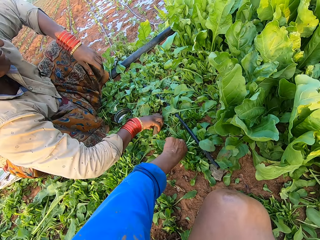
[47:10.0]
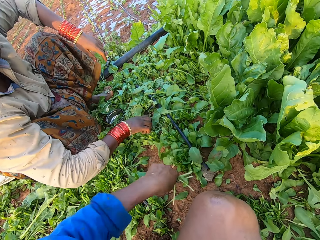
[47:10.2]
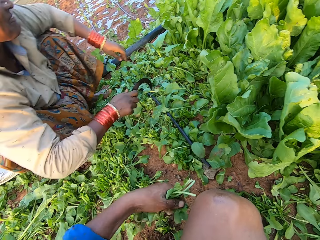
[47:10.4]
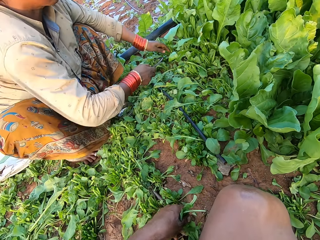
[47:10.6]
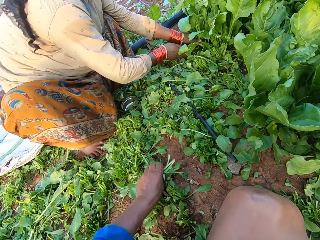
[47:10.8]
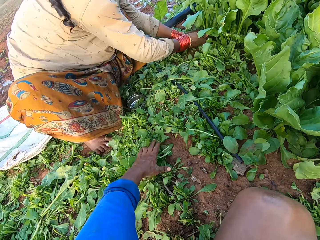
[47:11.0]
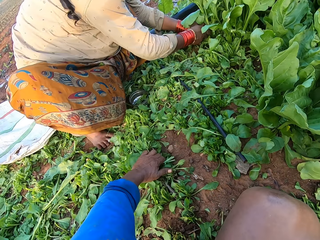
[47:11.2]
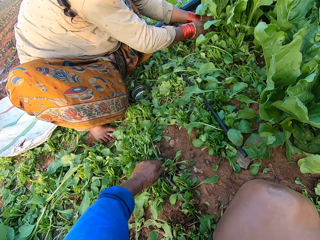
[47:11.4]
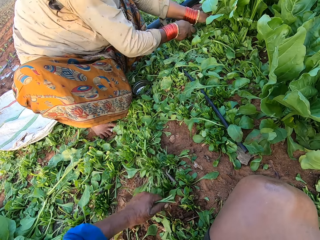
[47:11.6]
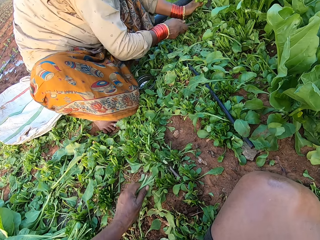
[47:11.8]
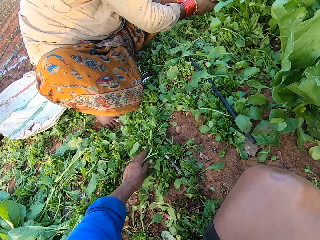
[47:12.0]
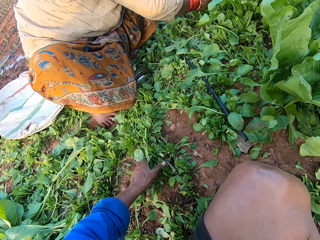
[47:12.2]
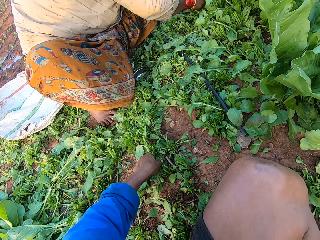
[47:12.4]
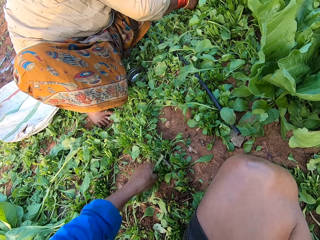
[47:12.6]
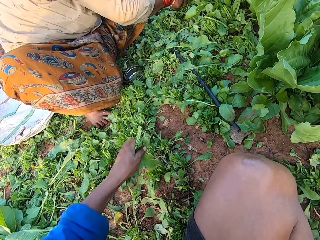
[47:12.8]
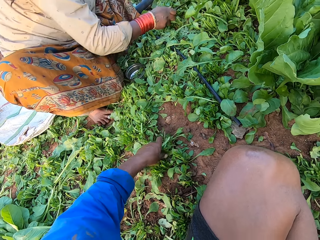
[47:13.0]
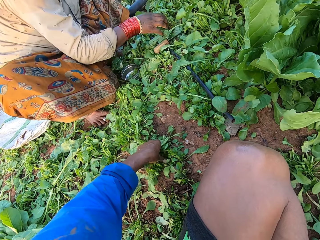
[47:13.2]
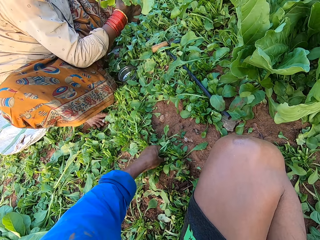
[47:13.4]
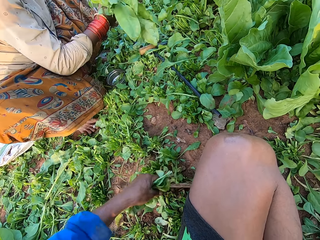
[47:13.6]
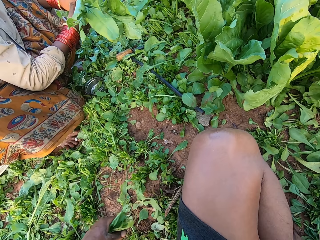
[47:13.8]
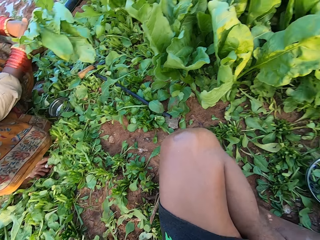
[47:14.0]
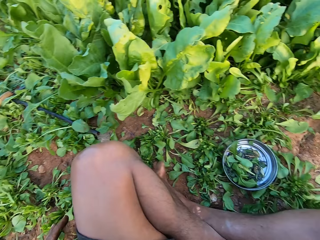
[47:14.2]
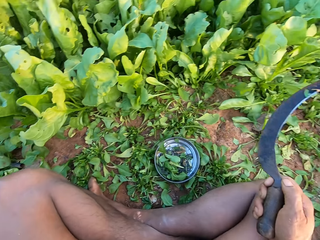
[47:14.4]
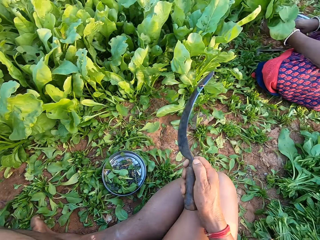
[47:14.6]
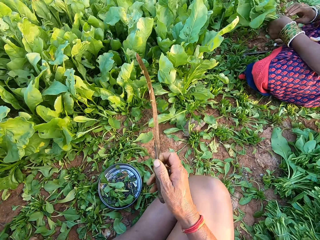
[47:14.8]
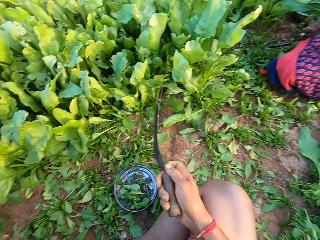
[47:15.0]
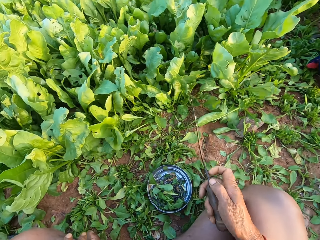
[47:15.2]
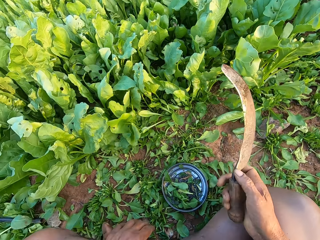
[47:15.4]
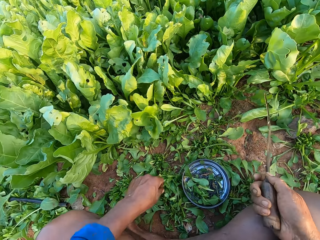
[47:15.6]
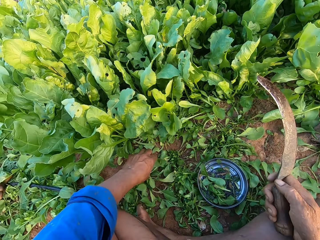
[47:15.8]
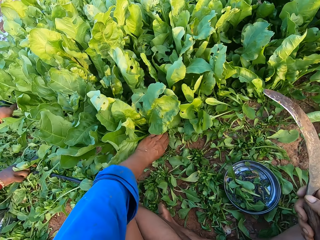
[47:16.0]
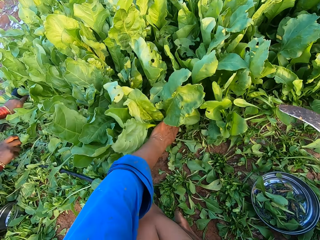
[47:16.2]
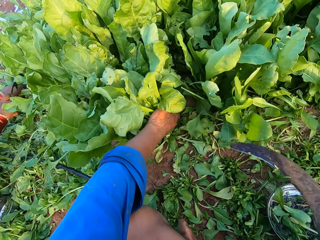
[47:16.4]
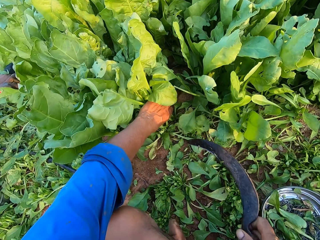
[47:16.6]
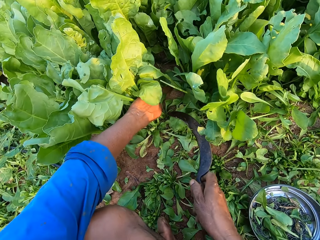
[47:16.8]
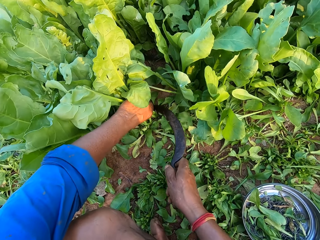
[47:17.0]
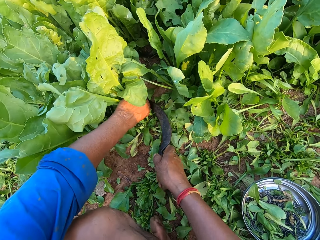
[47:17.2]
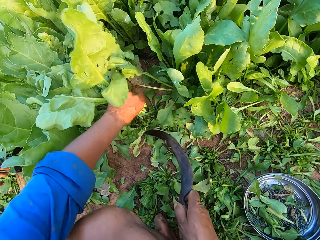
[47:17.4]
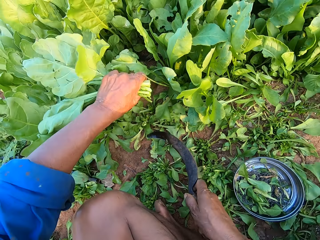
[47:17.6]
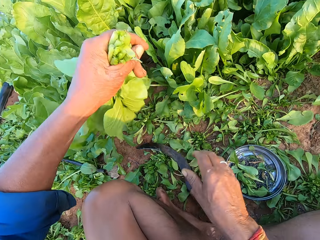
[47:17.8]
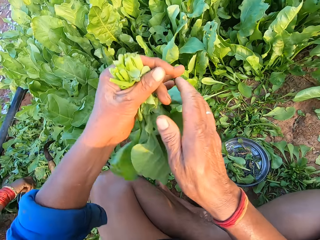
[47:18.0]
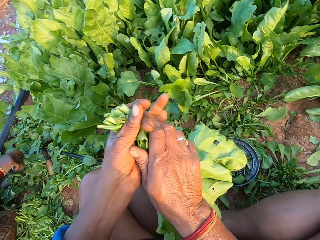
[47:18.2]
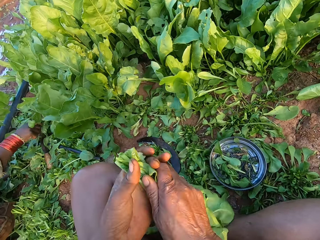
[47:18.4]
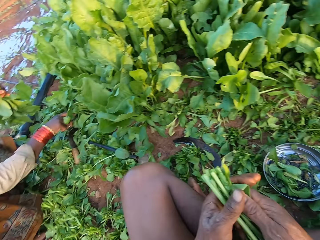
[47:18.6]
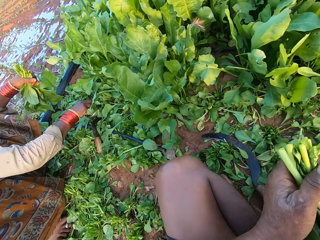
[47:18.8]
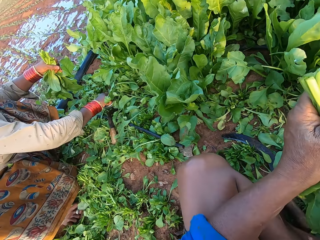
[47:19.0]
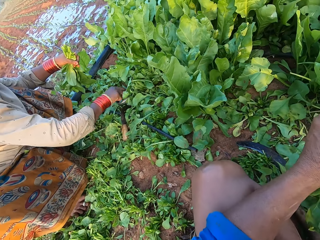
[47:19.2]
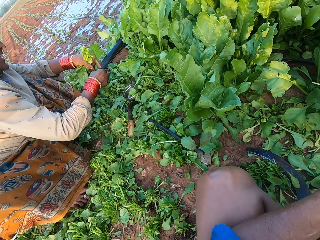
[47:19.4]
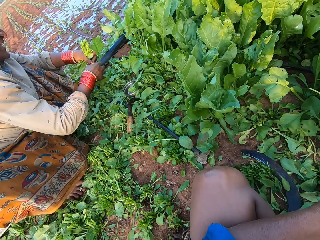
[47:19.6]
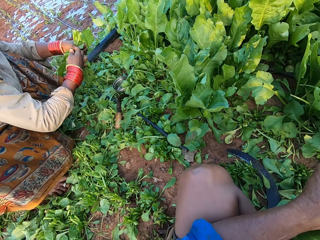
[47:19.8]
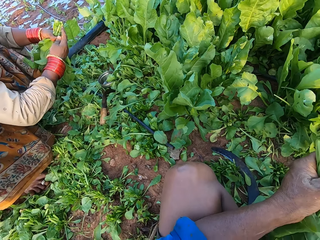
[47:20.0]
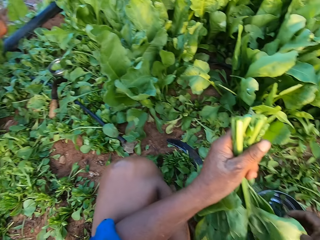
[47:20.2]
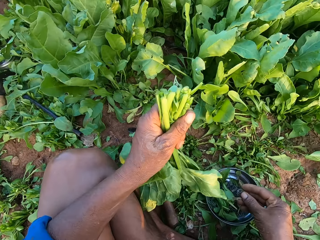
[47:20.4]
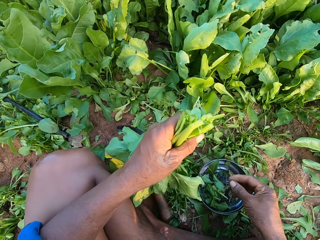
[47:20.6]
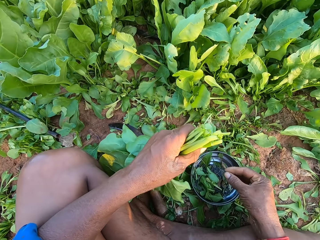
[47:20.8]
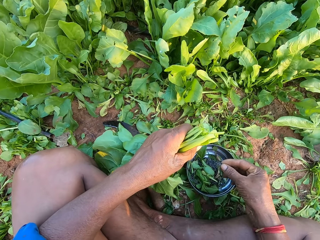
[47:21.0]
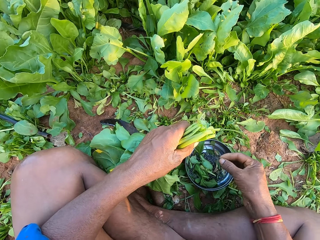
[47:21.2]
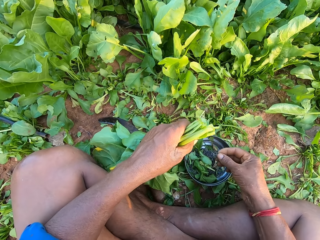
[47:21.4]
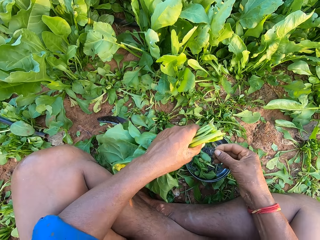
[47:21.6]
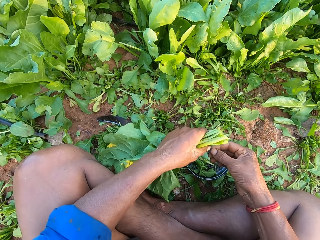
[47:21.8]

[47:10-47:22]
The woman picks a sickle from the ground with her right hand. The camera wearer touches the kales. The woman holds some vegetables with her left hand and cuts the vegetables in her left hand with the sickle in her right hand. The camera wearer looks around. Another woman holds some vegetables with both hands. The first woman picks the sickle from the ground with her right hand. The camera wearer holds some vegetables in his left hand. He cuts the vegetables in his left hand with the sickle in his right hand. He places the sickle on the ground with his right hand. He holds the vegetables with both hands. The first woman holds some vegetables with her left hand. The camera wearer touches the kales. The first woman picks a rubber band from a bowl on the ground with her right hand. She wears the rubber band on her right hand with her left hand. The camera wearer holds a rubber band in his right hand.

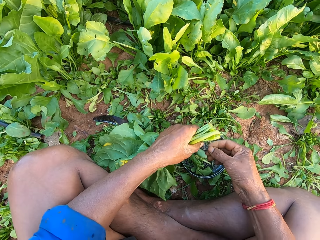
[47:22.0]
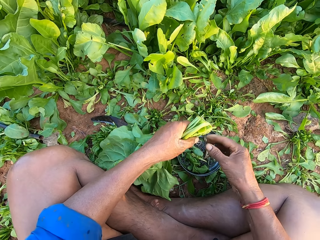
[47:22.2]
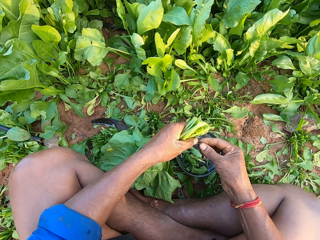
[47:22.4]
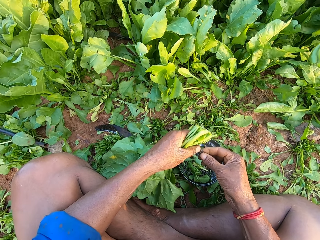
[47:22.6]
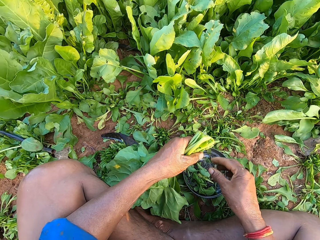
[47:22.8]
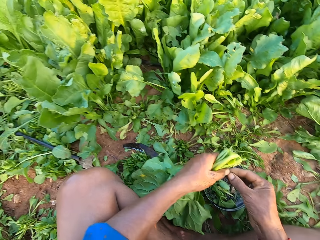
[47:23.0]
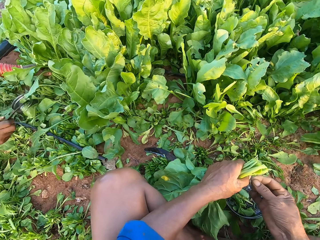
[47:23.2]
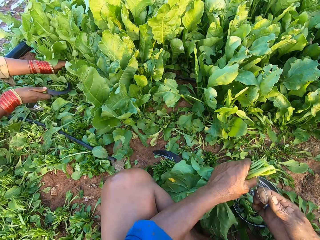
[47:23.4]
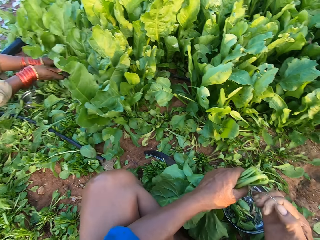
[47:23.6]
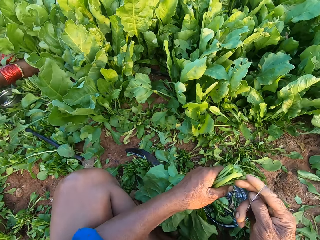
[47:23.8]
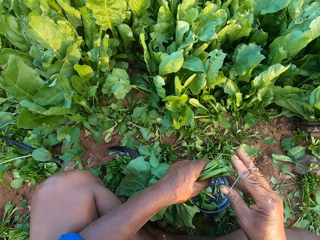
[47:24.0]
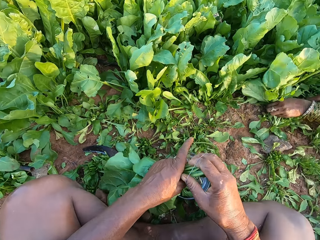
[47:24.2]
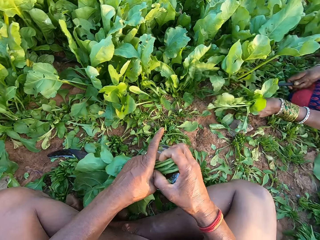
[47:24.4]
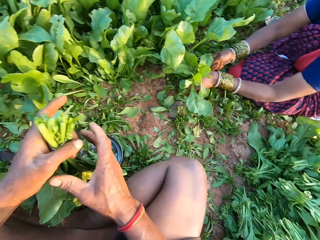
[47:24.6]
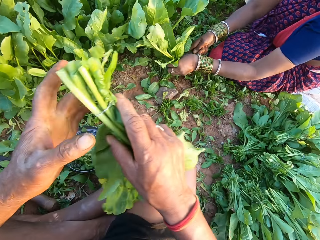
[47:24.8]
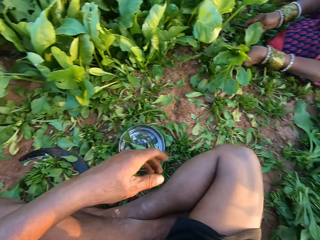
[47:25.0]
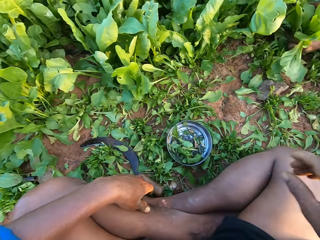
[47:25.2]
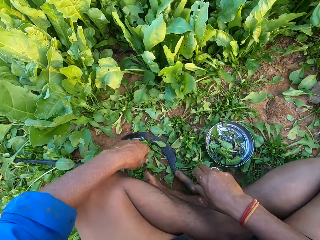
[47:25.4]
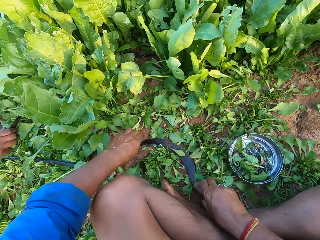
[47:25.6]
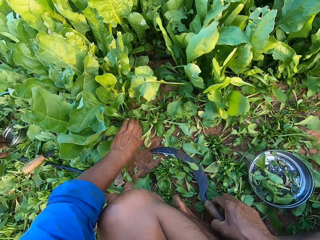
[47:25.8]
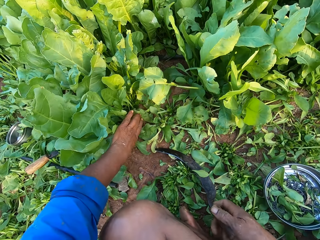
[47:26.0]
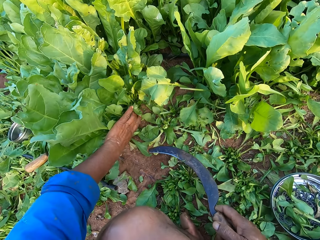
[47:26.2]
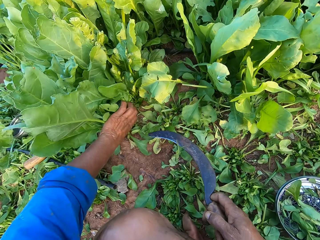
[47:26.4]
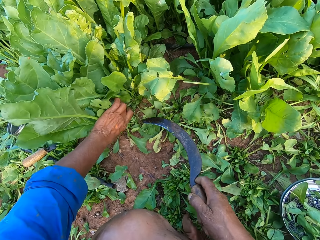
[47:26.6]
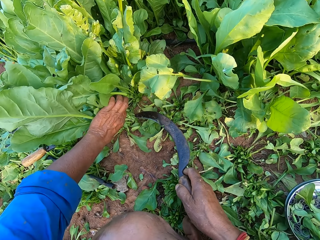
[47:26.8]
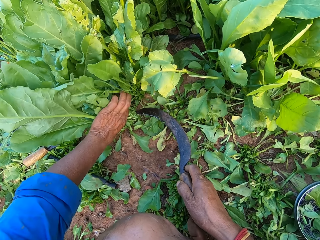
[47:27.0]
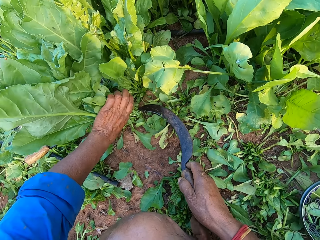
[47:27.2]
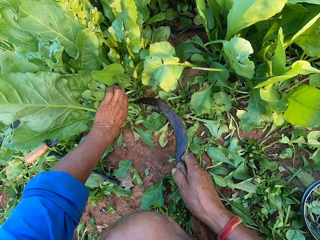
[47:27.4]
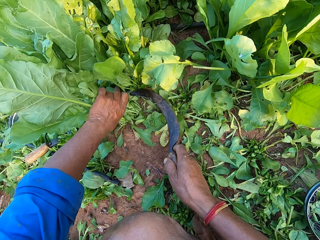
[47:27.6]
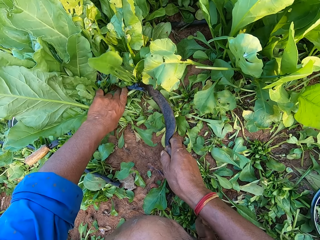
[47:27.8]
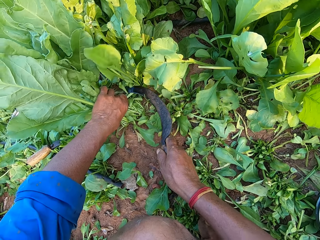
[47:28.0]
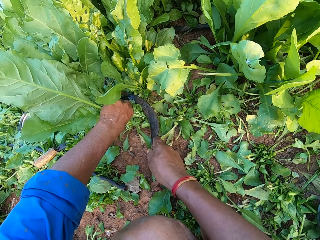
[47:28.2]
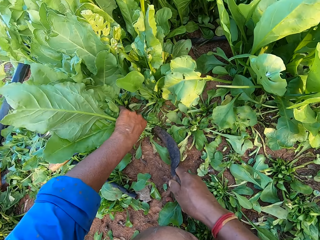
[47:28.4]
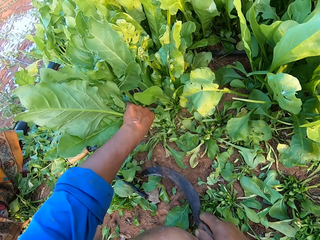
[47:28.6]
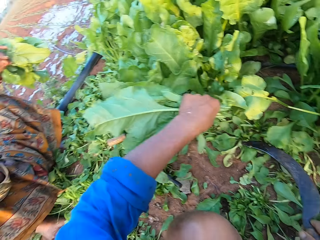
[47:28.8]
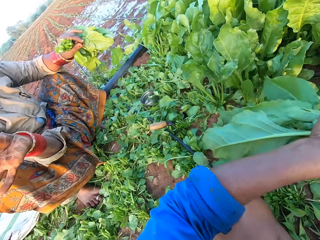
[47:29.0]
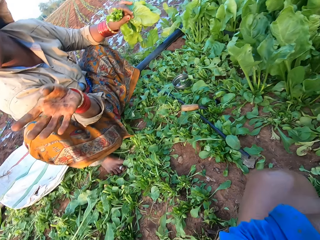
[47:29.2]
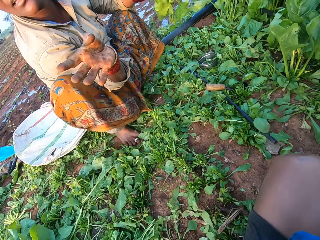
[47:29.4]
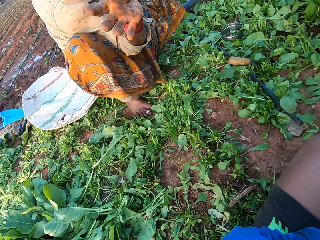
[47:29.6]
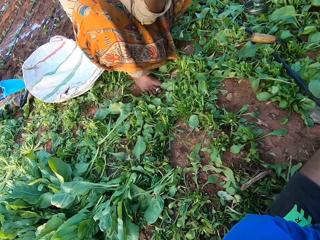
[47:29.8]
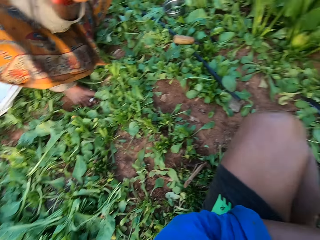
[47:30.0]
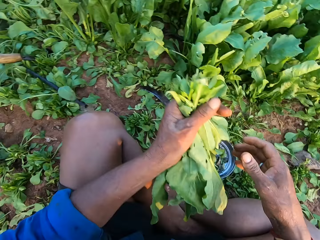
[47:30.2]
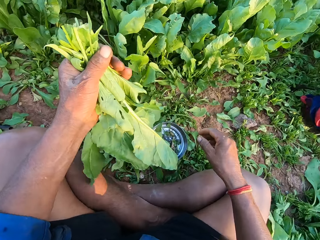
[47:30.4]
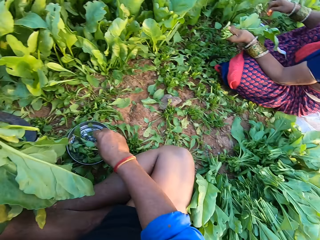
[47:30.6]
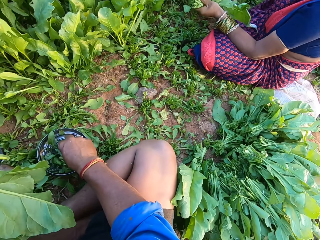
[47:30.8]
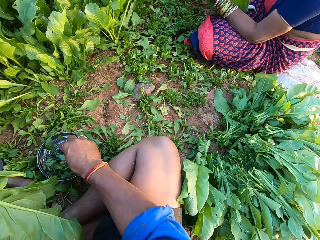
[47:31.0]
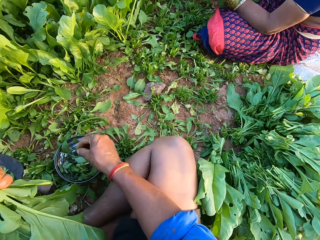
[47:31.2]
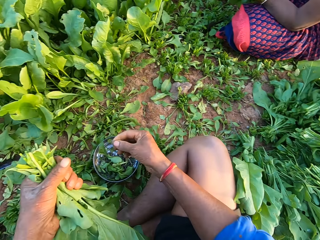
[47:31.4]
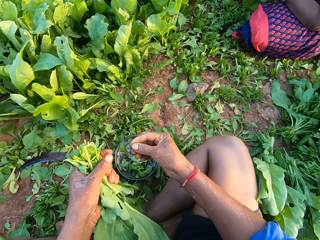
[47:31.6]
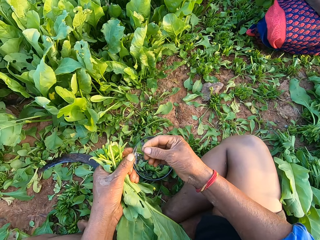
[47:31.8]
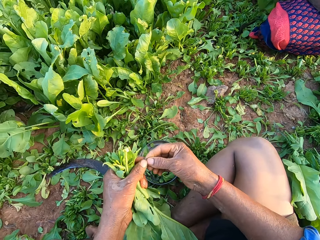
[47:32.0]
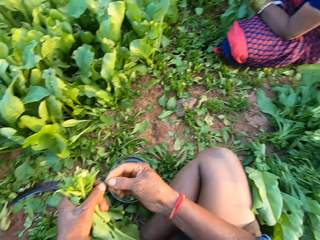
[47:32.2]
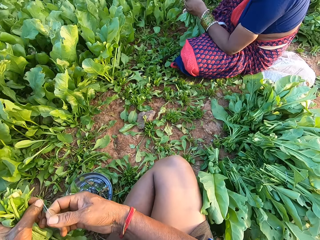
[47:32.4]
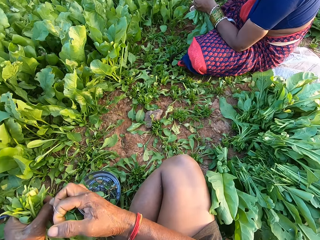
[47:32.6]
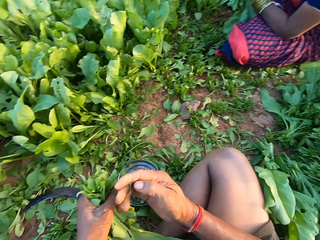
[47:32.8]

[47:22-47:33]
The camera wearer removes straw from the rubber band with his left hand. The woman holds the sickle with her right hand. The camera wearer wears the rubber band on his right hand with his left hand. The woman holds some vegetables with her left hand. The camera wearer ties the vegetables in his left hand with the rubber band in his right hand. He passes the vegetables from his left hand to his right hand. He looks around. He picks the sickle from the ground with his right hand. He holds some vegetables with his left hand. He cuts the vegetables with the sickle in his right hand. The woman holds some vegetables with her left hand. The camera wearer looks around. He picks a rubber band from the bowl on the ground with his right hand. He wears the rubber band on his right hand with his left hand.
